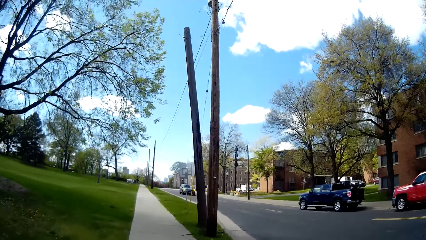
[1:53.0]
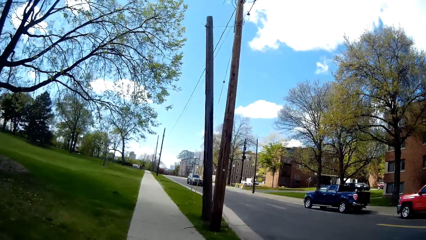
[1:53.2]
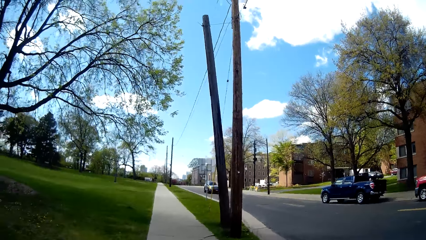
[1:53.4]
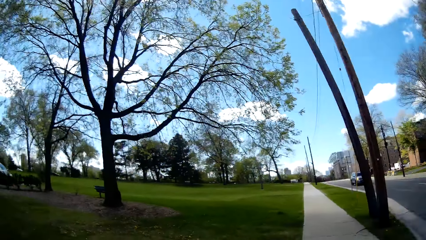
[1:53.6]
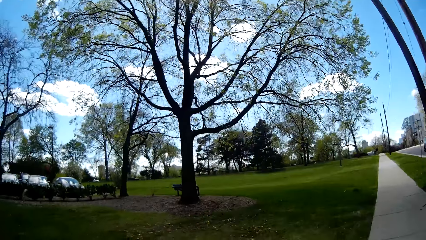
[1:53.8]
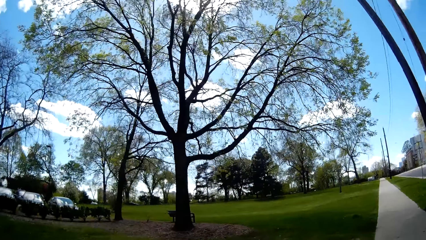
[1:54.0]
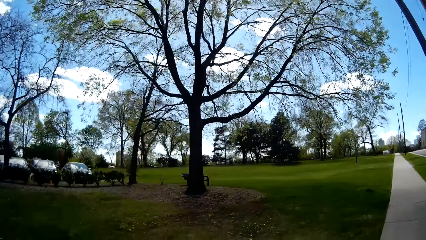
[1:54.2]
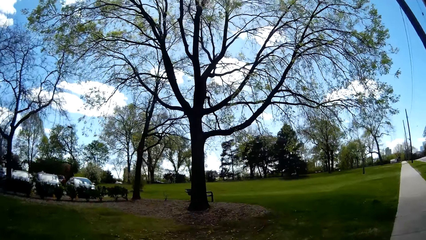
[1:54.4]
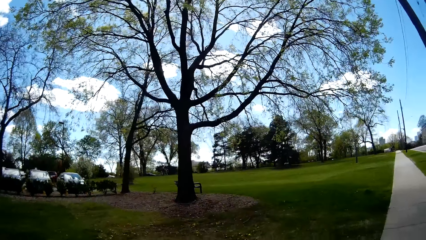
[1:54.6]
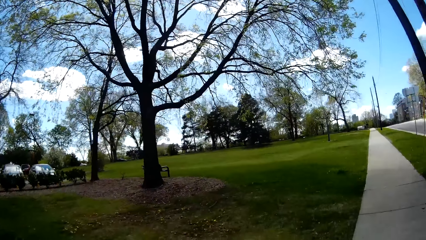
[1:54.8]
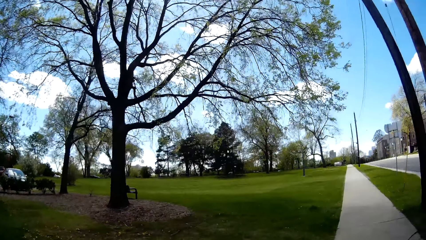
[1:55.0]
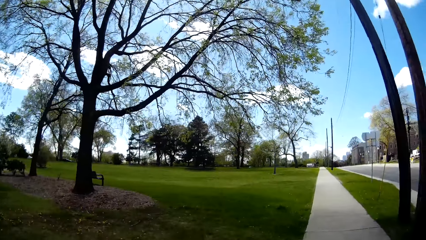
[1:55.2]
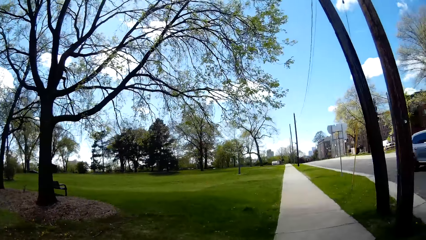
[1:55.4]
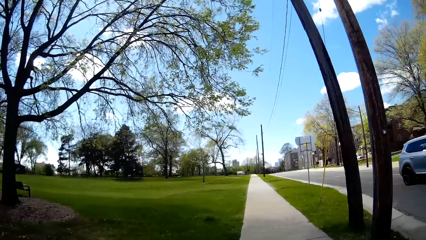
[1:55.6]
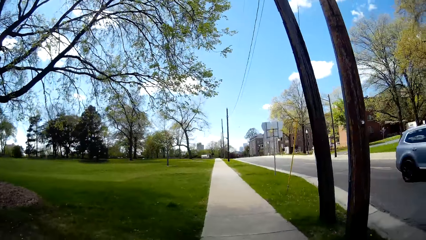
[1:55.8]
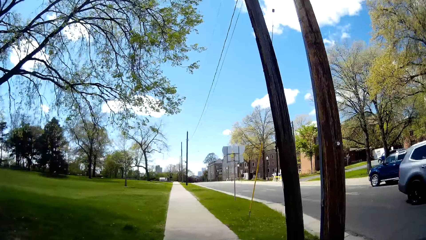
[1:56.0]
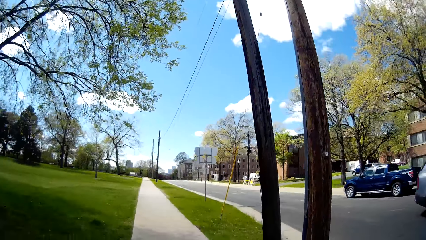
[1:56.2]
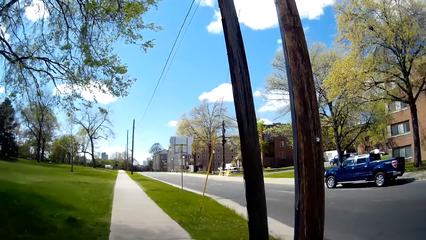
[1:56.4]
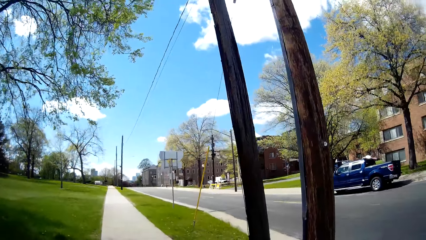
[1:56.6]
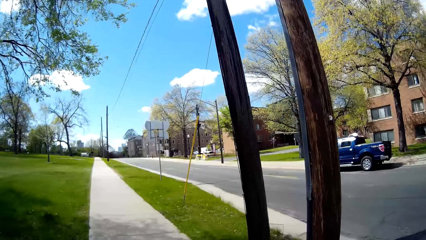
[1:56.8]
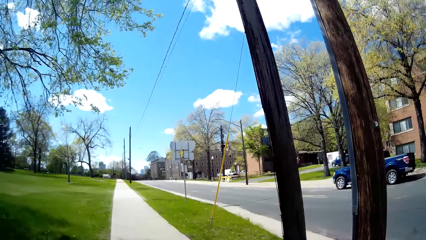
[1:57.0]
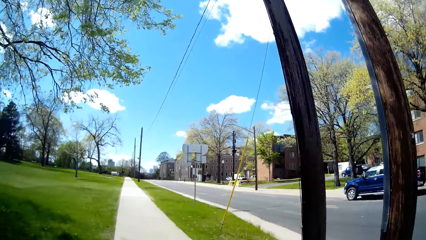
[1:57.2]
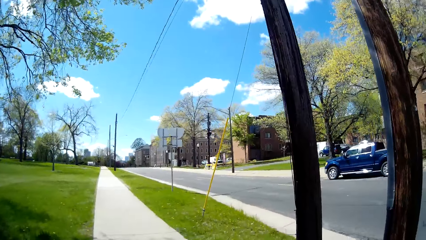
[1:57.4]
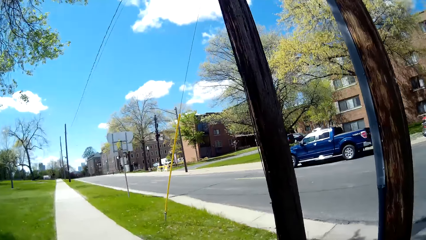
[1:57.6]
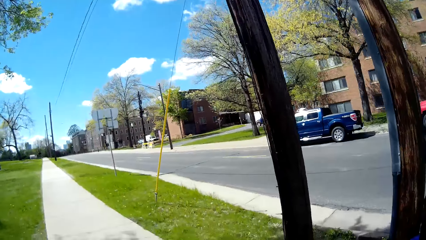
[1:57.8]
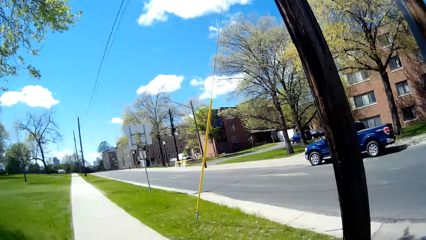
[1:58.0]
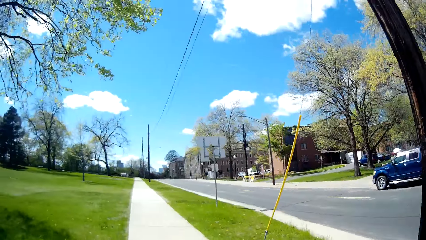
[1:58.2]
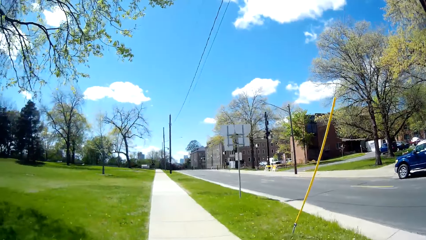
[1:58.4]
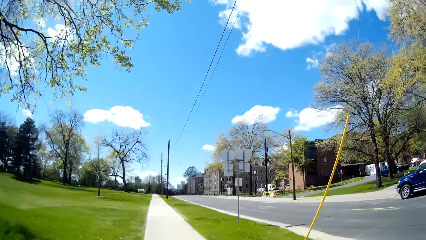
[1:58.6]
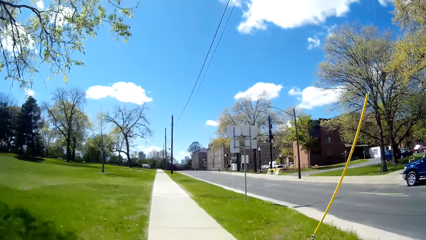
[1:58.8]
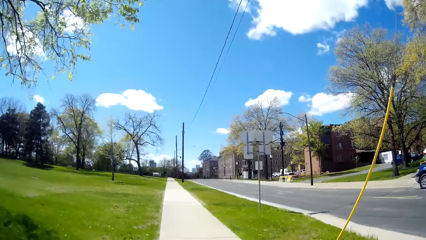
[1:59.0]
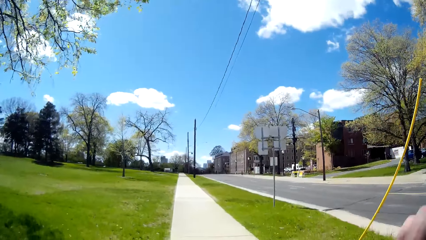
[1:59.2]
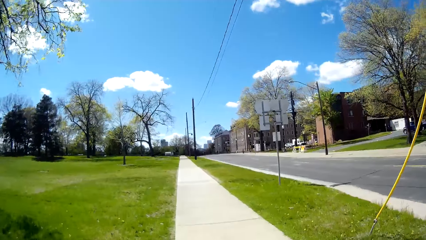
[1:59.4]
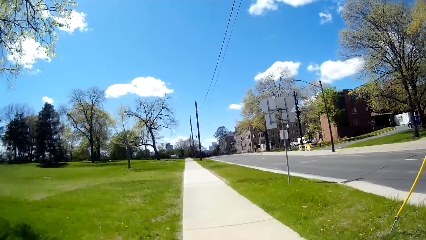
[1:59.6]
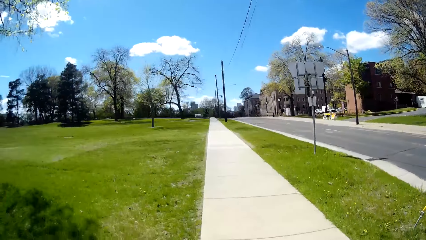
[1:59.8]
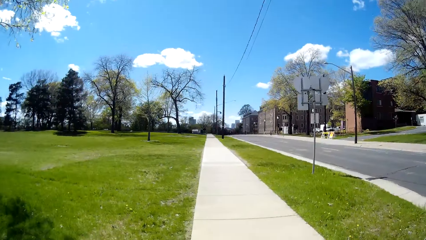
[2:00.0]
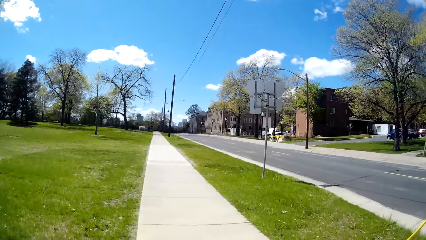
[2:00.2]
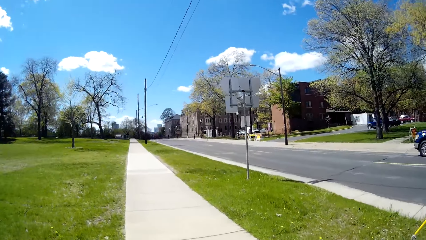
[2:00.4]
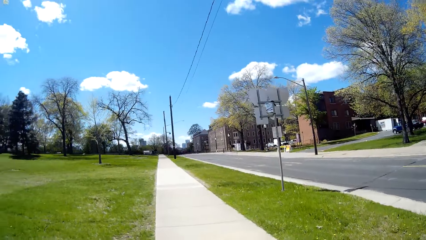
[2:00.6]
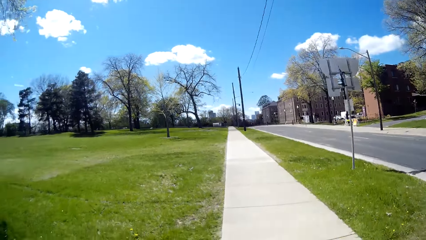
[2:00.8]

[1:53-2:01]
An ash car drives past the camera wearer.

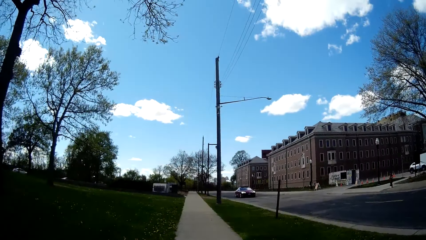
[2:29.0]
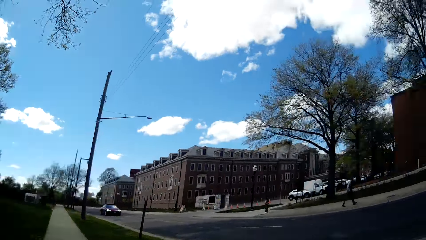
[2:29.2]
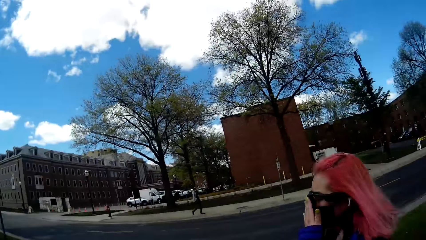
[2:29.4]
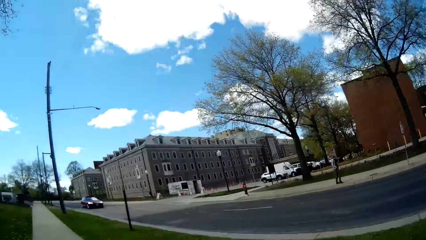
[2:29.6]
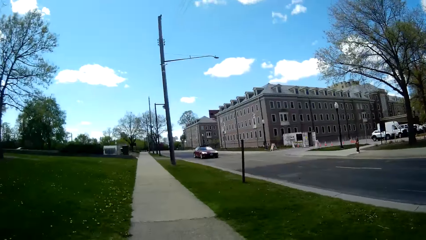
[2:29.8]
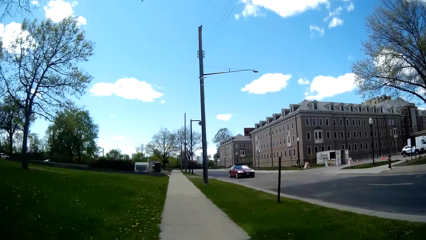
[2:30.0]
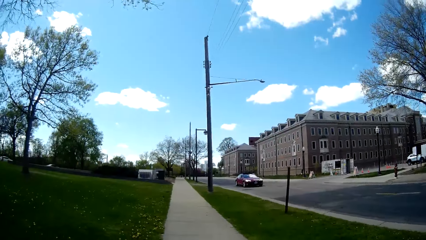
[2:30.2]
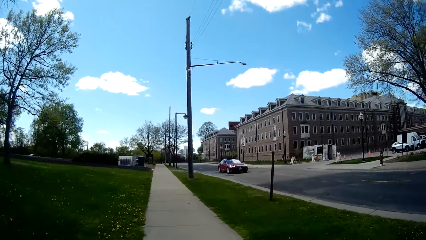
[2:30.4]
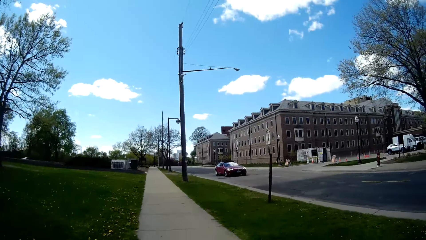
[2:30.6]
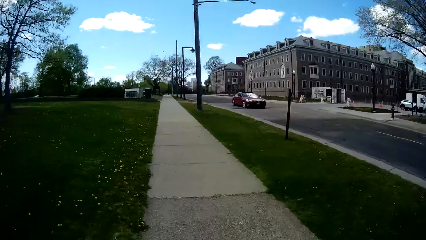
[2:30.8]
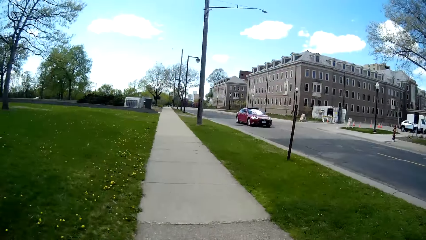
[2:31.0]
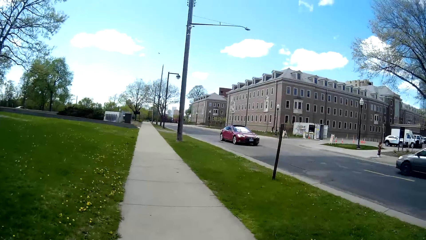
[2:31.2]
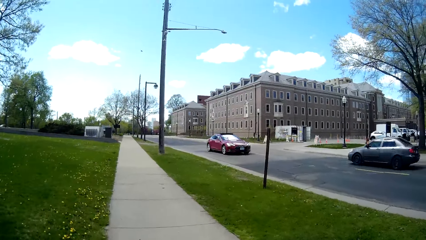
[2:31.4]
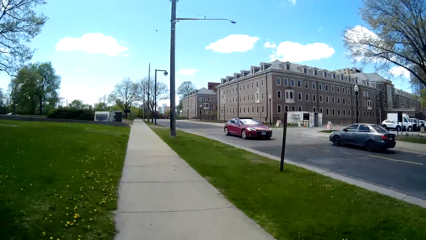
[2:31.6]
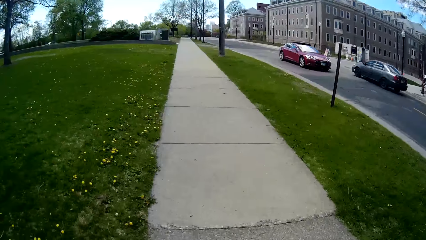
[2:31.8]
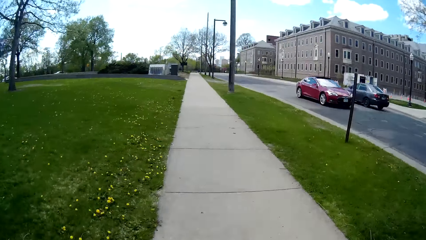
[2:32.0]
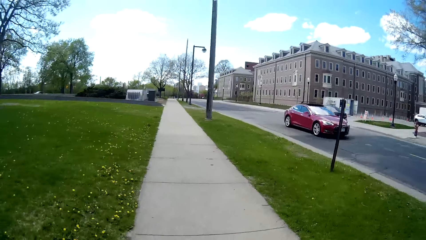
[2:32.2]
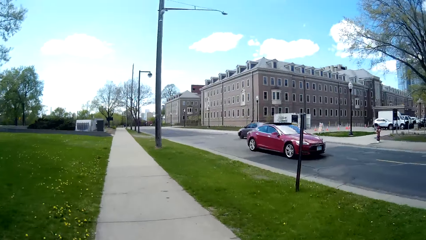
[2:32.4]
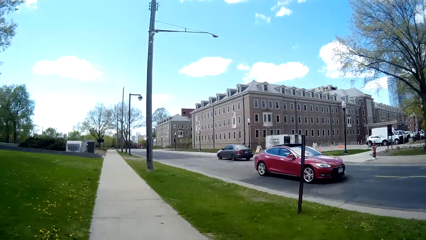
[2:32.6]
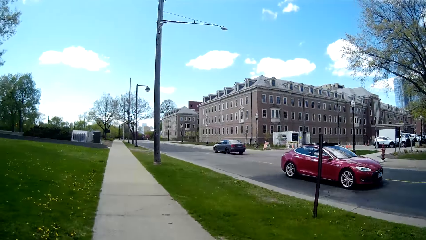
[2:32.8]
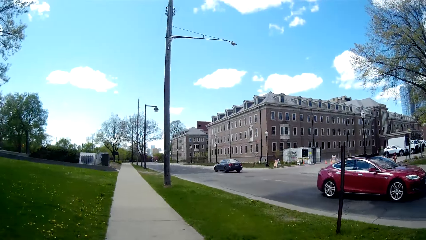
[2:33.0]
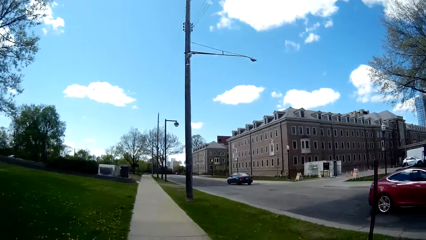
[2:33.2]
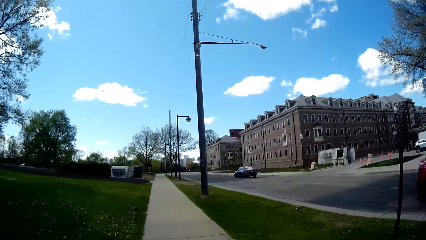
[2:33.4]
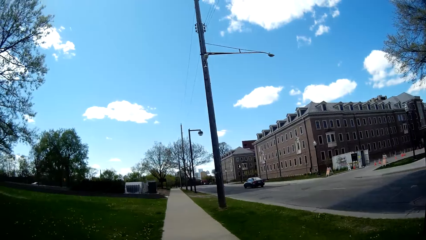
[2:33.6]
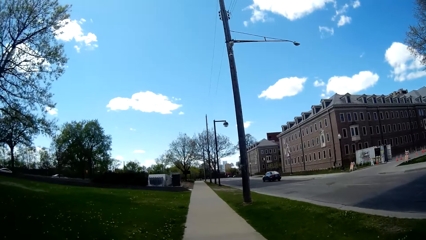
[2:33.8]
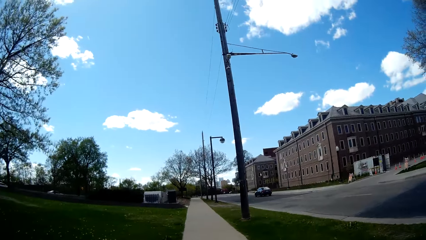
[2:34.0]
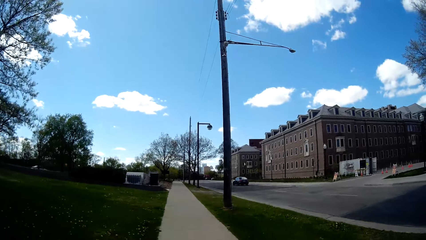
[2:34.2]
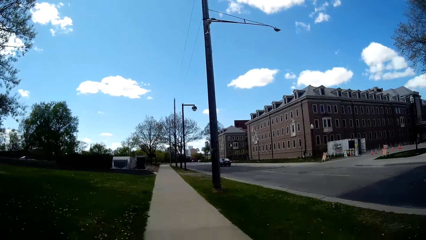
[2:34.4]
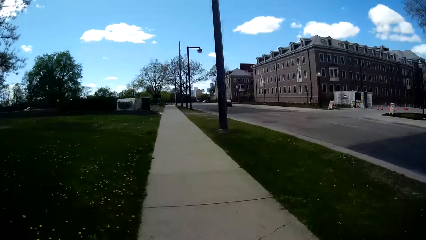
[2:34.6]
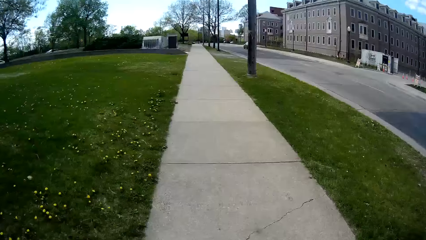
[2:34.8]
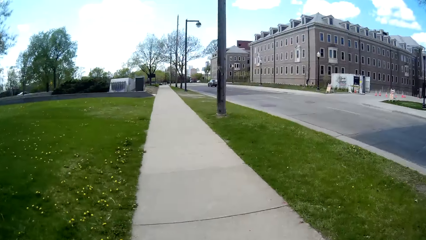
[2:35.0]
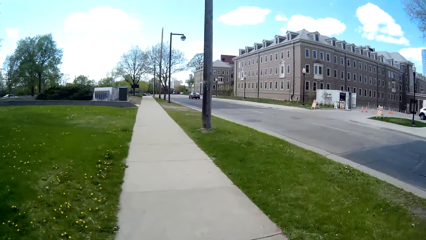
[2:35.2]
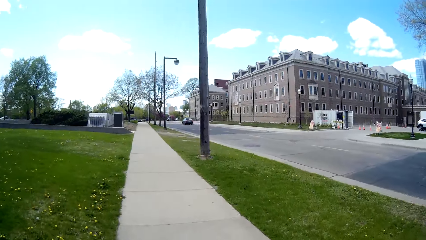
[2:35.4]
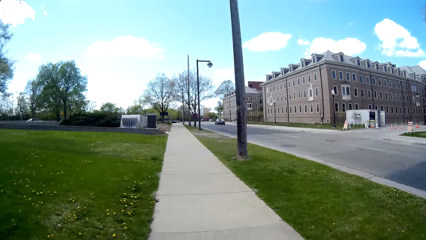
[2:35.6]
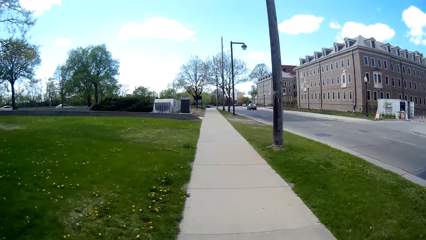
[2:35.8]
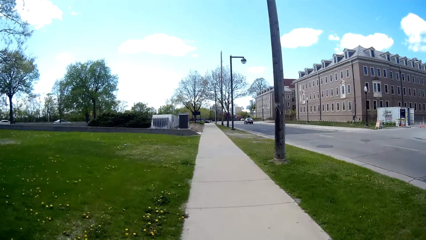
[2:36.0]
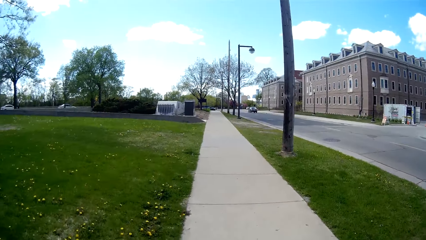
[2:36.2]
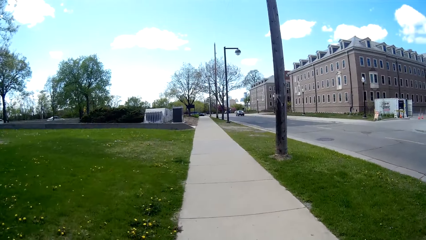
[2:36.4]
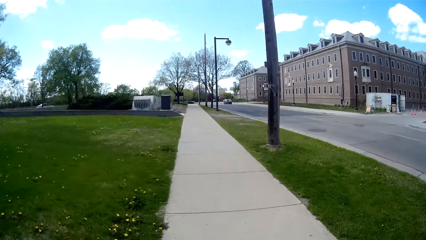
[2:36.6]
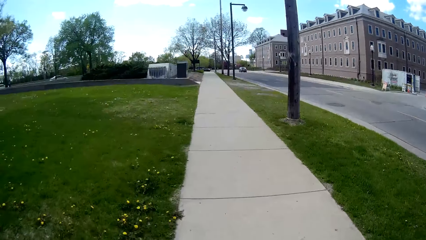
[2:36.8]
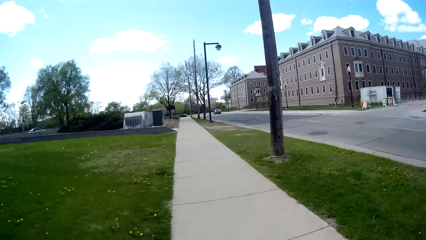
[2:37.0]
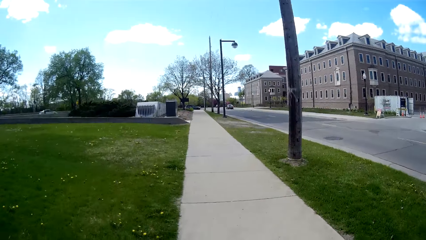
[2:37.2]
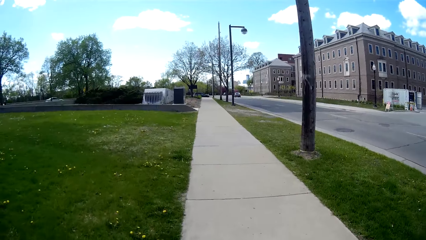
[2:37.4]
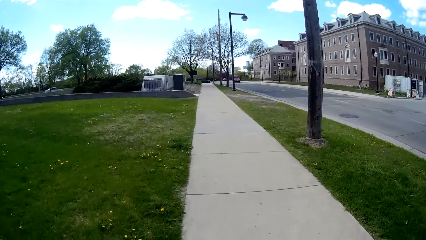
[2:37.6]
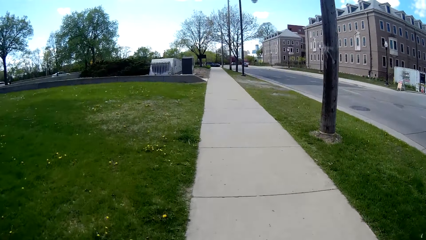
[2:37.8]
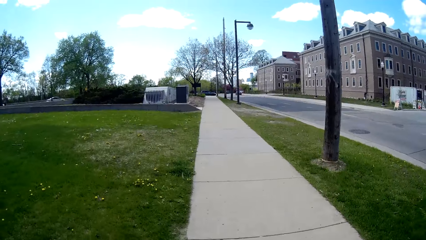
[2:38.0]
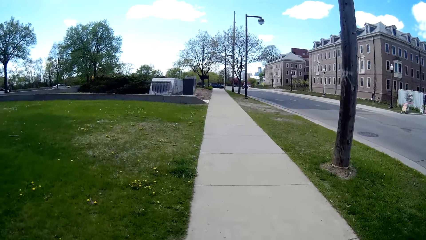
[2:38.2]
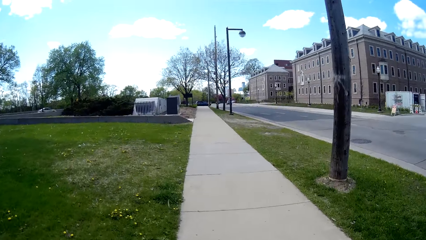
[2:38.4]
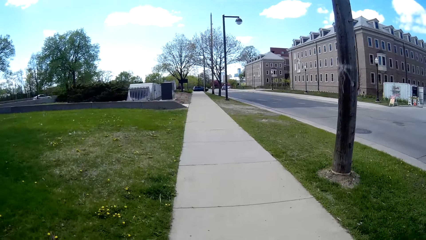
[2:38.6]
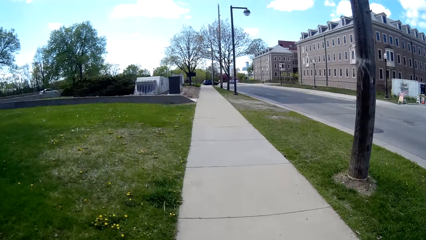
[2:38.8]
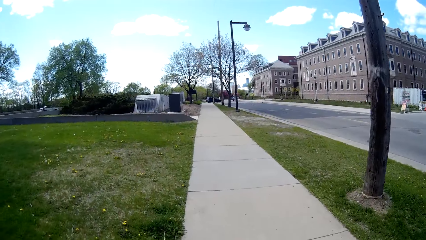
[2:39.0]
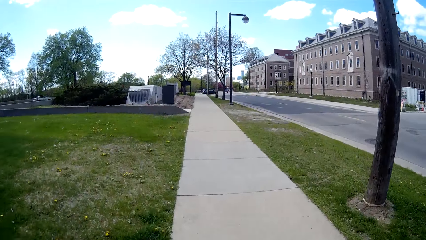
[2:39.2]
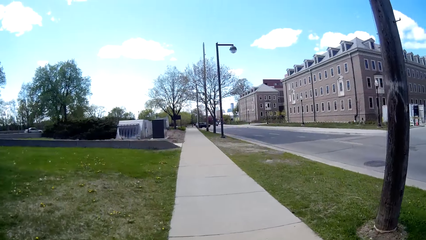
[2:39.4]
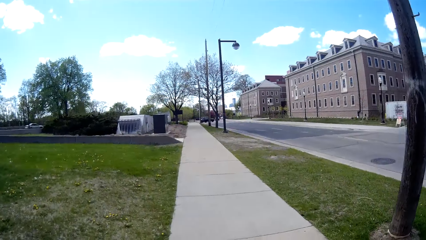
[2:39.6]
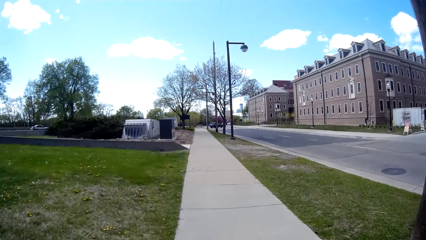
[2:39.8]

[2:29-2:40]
A red bus drives past the camera wearer. An ash car drives past them.
